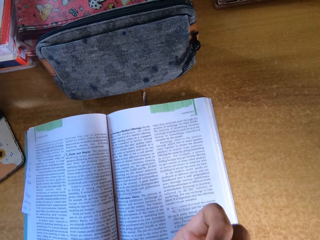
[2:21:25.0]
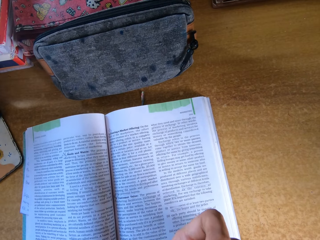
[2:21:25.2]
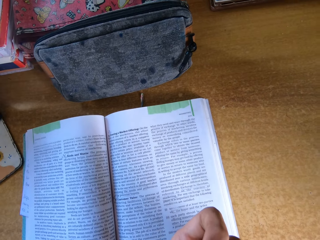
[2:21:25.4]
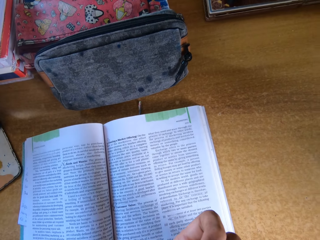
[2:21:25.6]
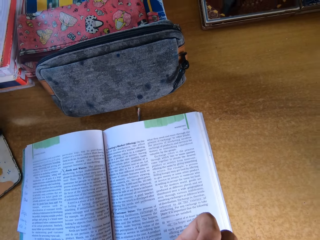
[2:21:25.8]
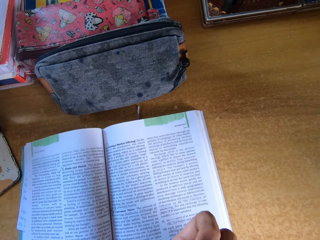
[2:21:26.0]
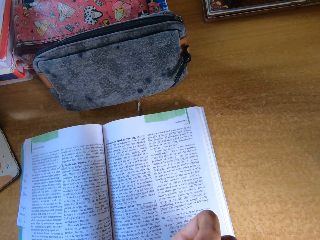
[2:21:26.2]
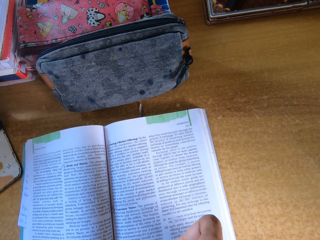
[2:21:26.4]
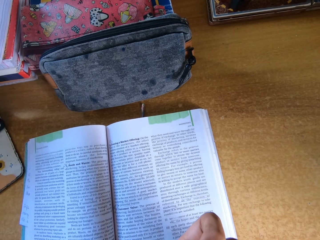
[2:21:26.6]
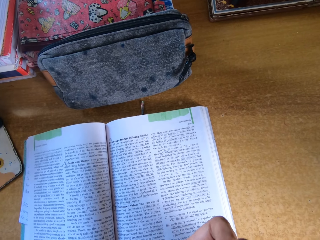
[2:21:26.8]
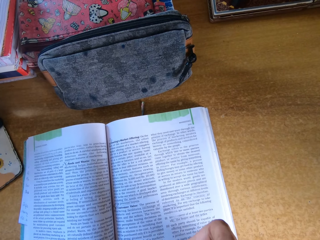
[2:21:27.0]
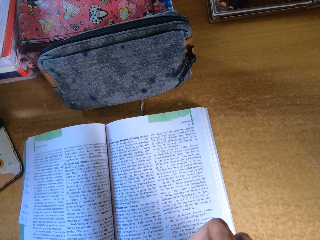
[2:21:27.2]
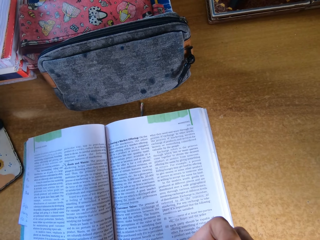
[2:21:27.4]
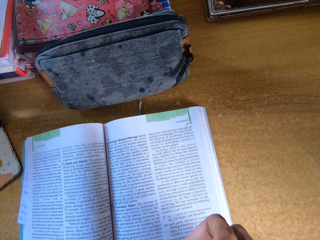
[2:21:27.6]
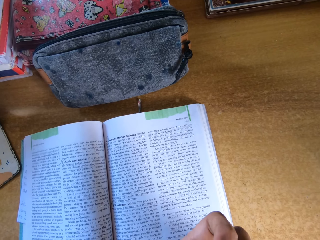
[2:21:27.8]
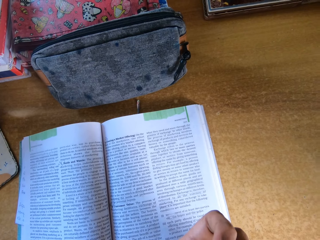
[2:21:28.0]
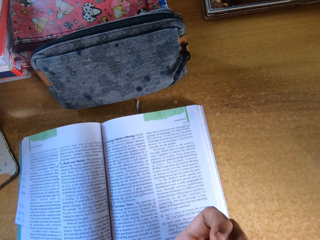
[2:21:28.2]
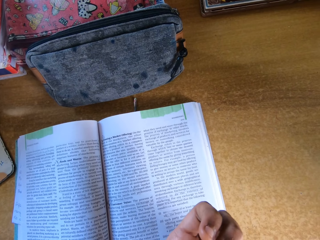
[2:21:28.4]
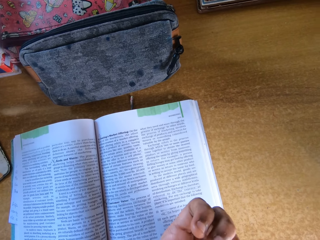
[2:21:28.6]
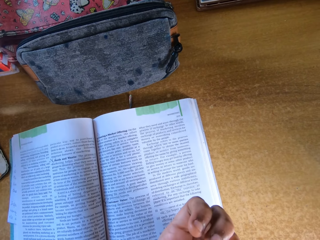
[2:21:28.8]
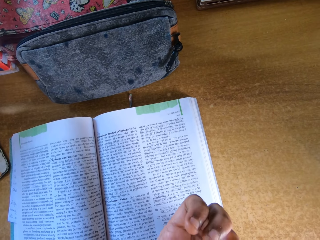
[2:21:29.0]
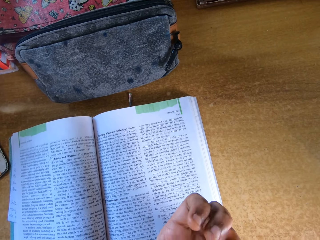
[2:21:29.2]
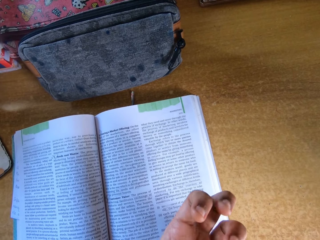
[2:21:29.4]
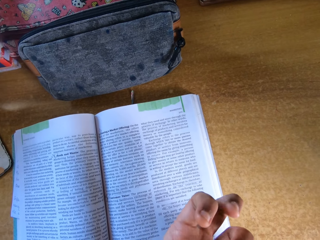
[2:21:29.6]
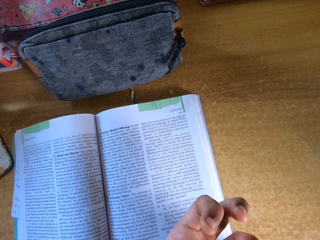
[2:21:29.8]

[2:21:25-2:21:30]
The camera wearer stares at the book.

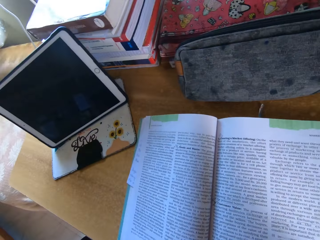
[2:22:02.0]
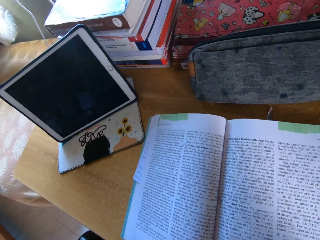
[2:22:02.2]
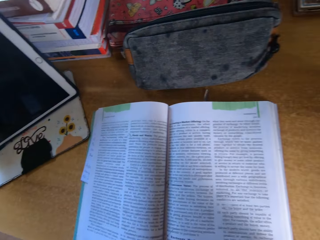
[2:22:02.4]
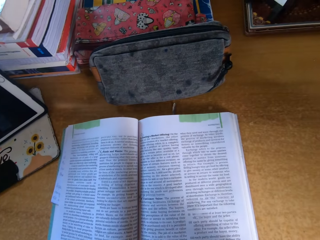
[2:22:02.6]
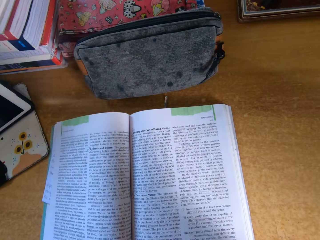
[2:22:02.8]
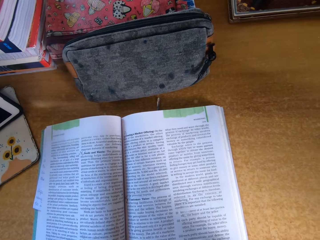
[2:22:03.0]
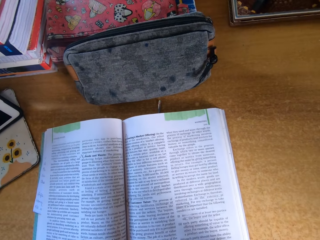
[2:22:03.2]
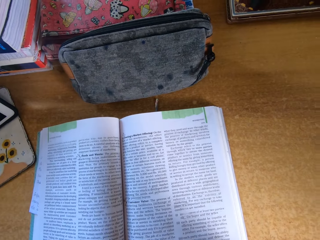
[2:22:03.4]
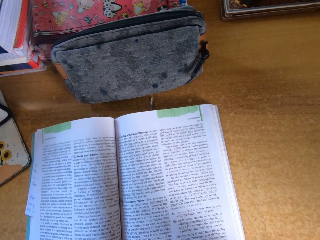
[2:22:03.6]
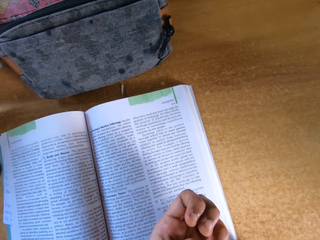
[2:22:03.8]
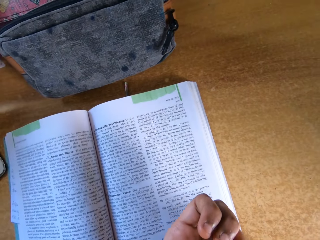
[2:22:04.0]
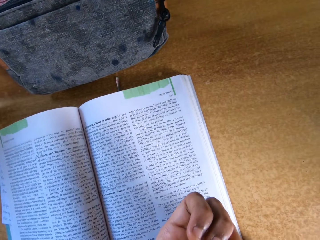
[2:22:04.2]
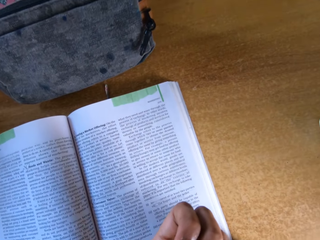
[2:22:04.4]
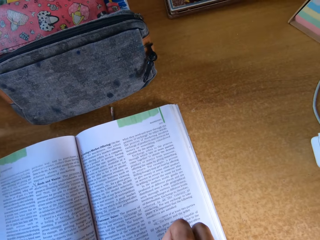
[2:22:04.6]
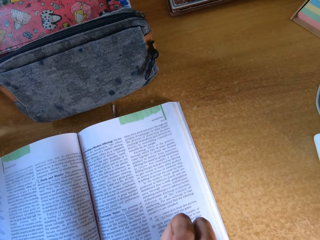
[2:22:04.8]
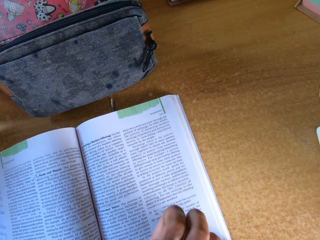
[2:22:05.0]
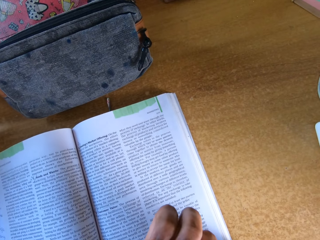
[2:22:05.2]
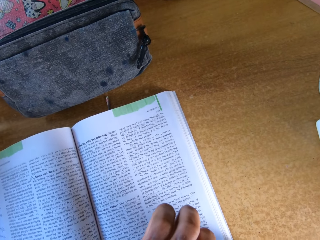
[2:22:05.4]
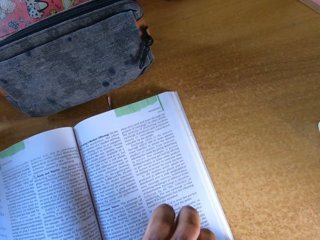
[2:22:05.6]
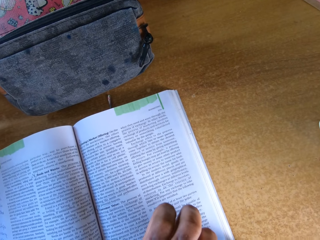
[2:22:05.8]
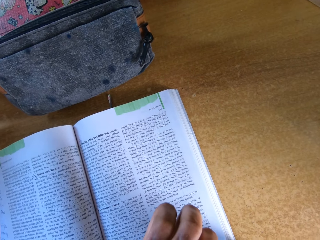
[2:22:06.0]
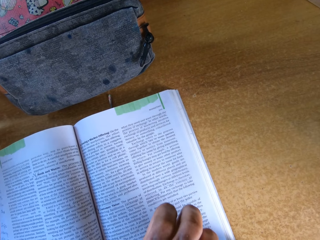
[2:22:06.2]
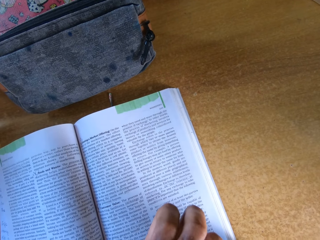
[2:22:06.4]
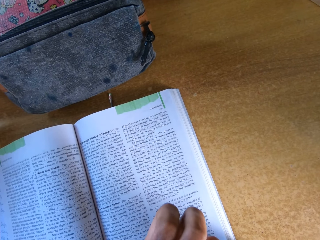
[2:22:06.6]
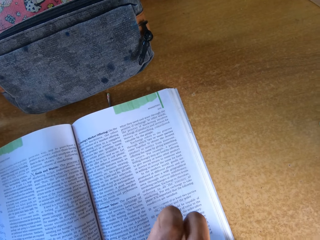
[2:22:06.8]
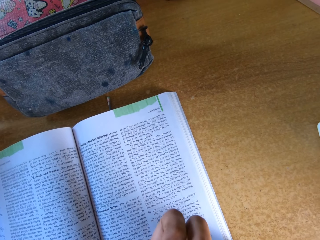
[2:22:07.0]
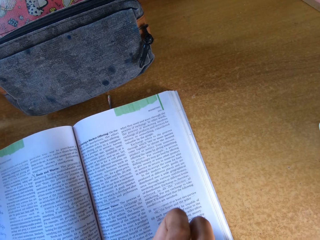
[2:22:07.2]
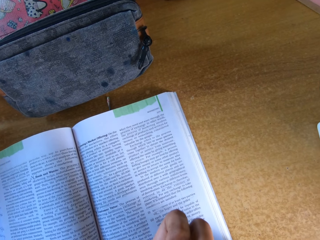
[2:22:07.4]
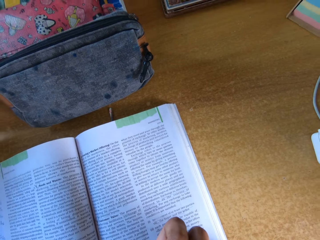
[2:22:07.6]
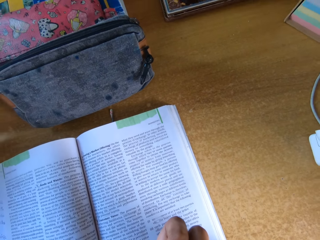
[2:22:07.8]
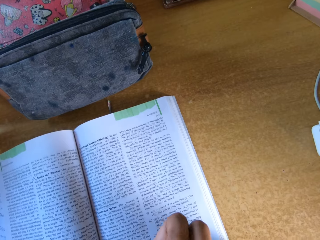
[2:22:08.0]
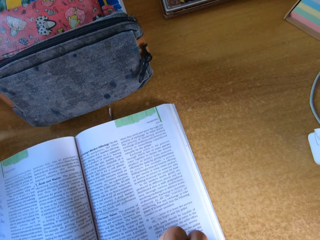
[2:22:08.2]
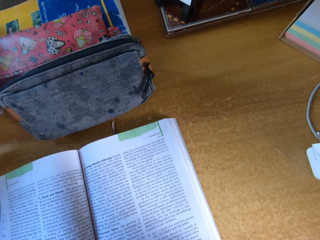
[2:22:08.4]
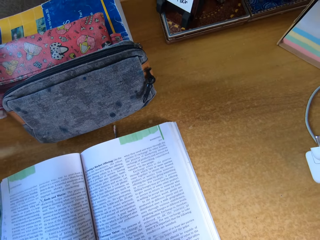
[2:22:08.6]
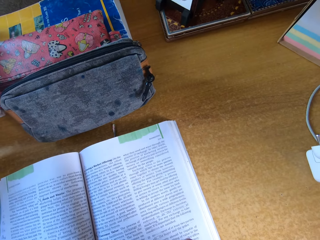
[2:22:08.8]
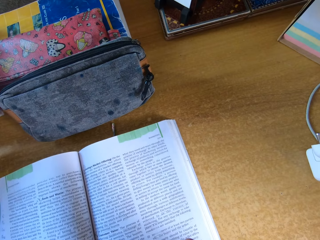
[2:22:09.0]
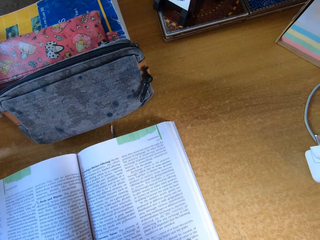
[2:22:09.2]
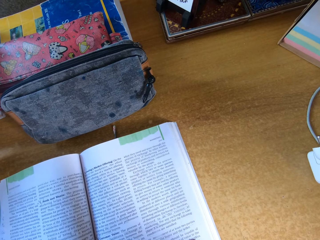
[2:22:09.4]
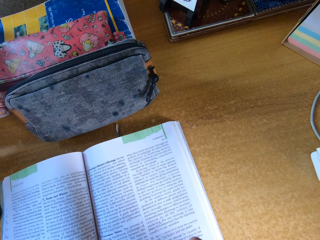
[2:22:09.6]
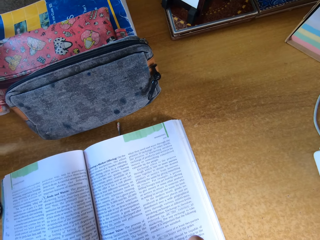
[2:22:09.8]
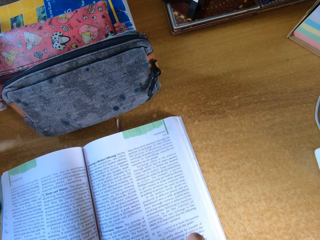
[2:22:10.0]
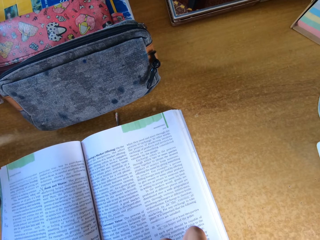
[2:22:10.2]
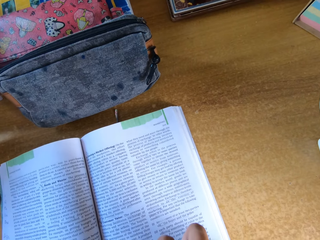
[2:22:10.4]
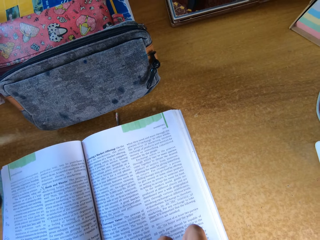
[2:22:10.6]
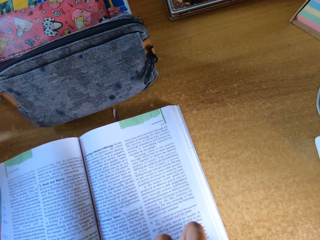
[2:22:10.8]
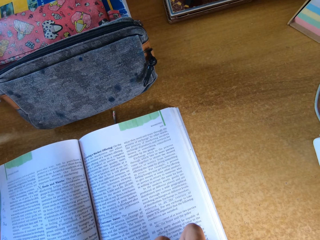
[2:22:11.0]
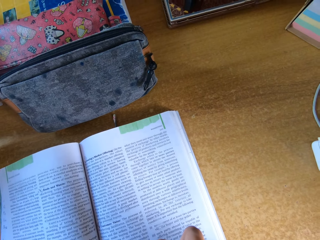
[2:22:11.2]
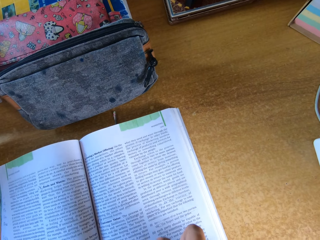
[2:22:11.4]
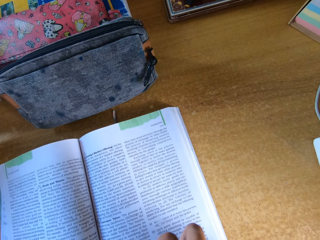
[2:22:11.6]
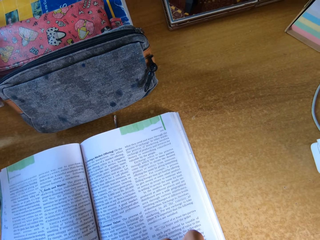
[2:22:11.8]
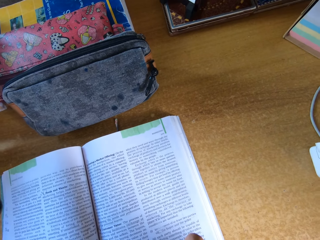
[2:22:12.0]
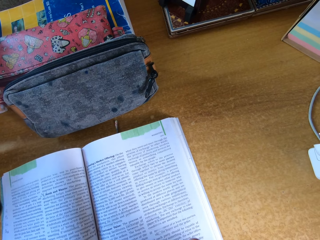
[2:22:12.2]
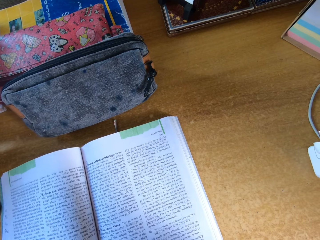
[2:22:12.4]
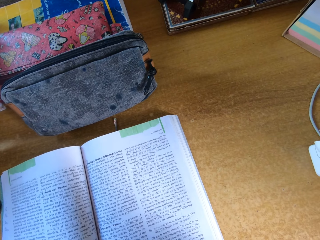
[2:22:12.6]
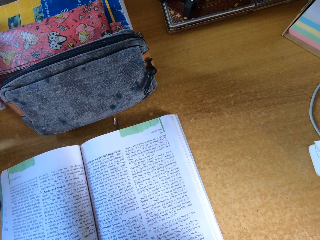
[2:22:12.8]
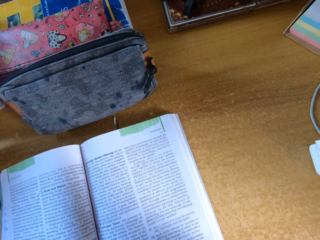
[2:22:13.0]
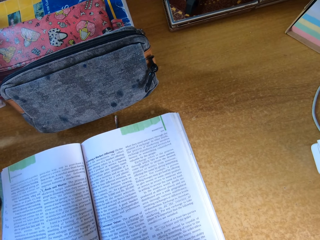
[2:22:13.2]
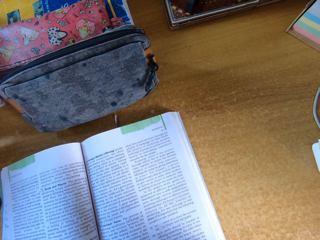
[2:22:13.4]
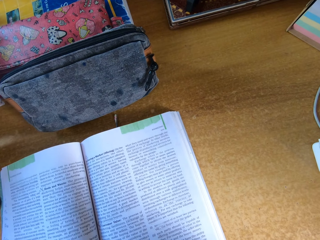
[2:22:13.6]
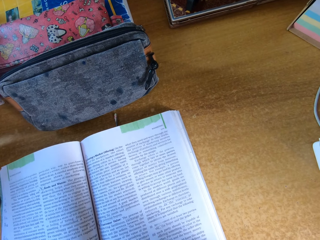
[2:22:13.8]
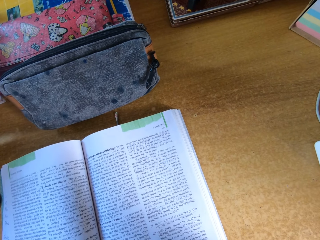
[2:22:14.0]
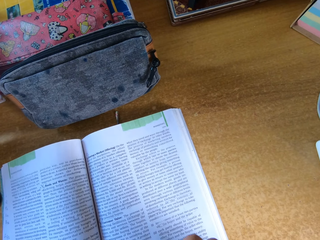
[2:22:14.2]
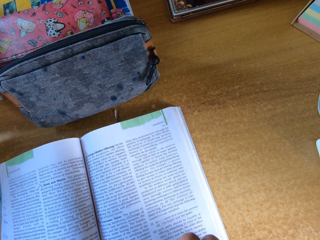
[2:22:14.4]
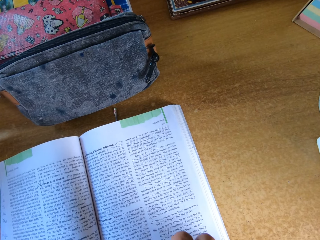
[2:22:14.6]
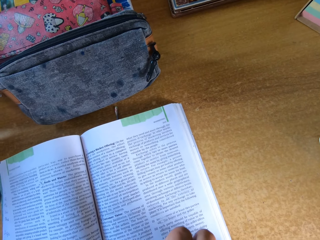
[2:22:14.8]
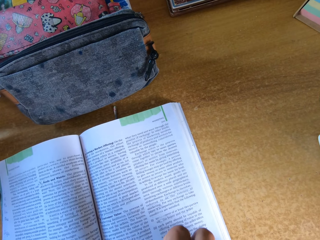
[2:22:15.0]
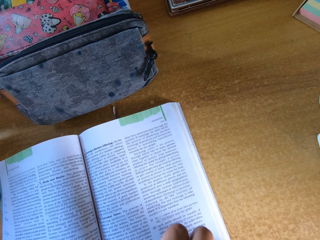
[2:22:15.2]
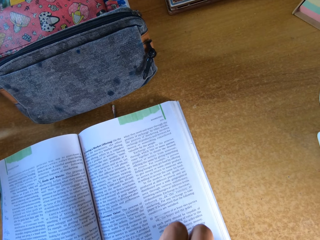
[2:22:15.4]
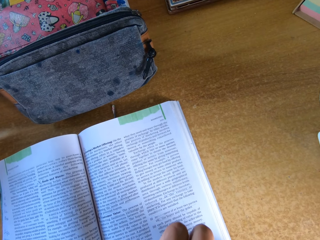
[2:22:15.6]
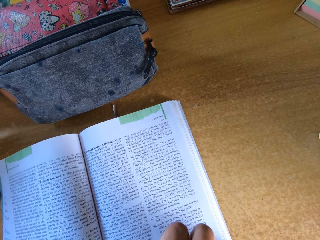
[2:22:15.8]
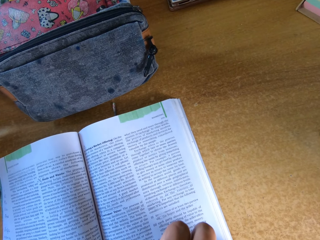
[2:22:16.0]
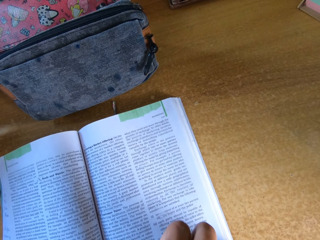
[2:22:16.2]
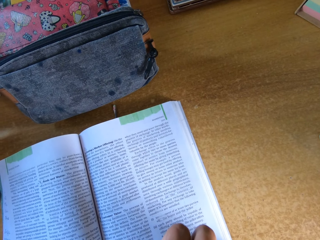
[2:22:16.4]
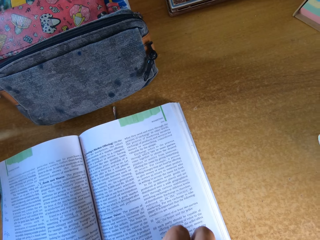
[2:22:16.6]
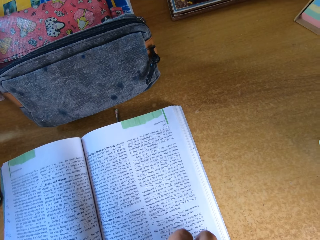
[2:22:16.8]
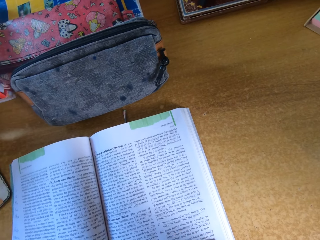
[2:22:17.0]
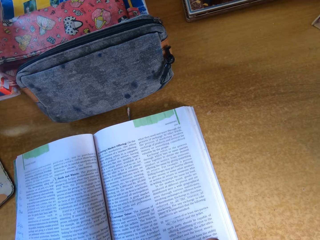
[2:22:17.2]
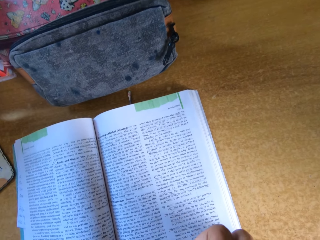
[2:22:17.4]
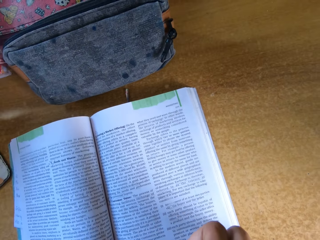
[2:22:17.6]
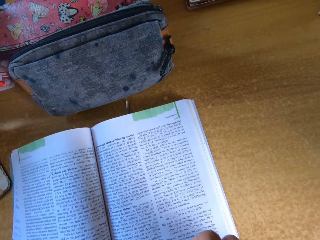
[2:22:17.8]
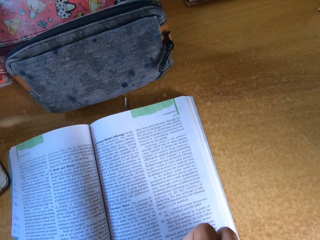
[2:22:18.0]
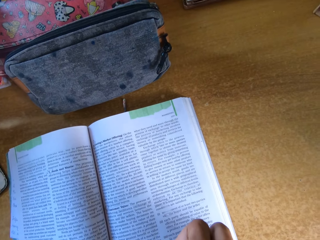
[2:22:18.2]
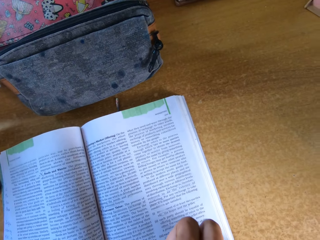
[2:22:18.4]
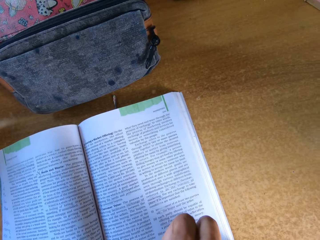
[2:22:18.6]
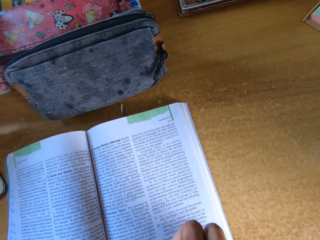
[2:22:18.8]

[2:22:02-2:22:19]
The camera wearer looks around. She moves her hands.
